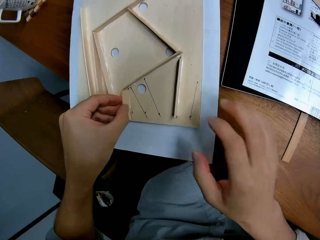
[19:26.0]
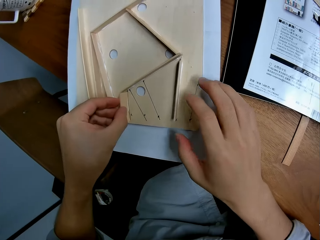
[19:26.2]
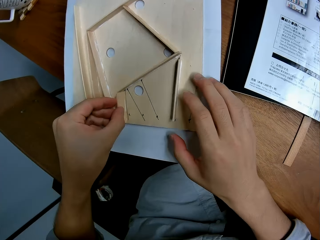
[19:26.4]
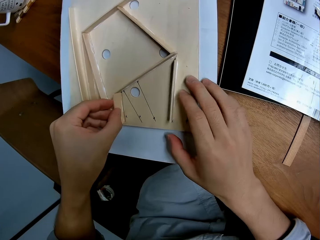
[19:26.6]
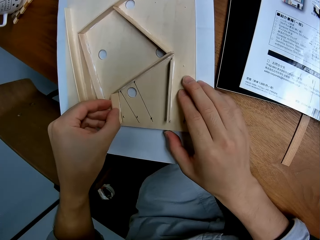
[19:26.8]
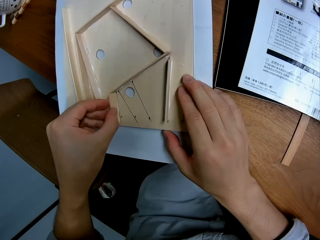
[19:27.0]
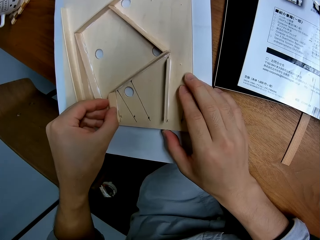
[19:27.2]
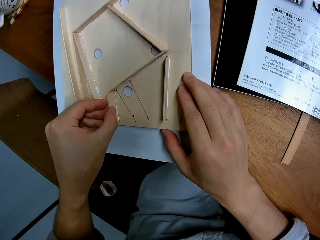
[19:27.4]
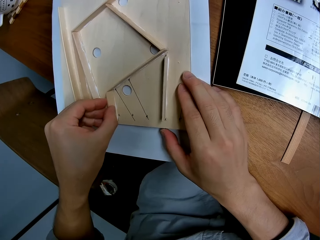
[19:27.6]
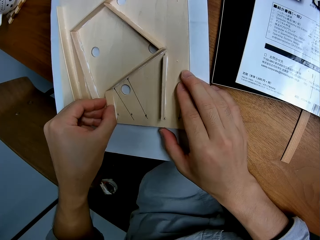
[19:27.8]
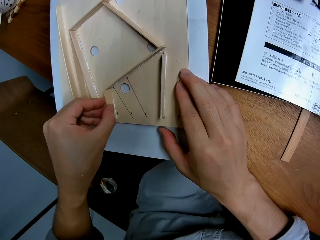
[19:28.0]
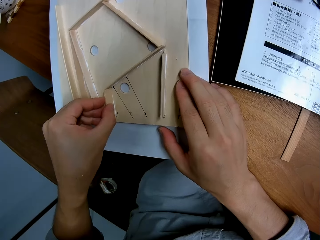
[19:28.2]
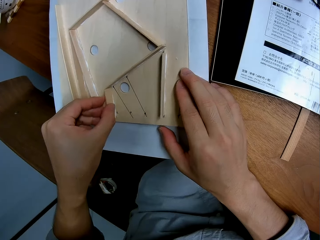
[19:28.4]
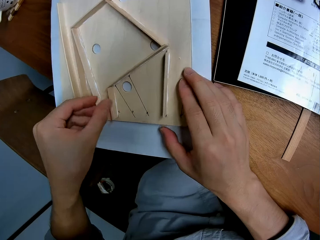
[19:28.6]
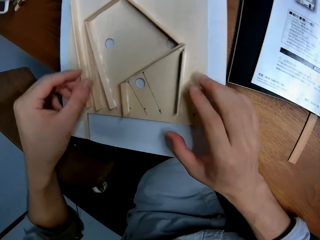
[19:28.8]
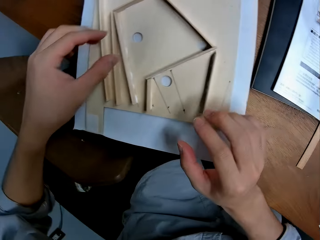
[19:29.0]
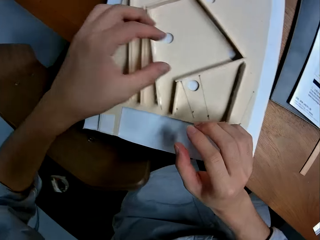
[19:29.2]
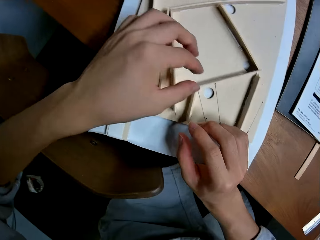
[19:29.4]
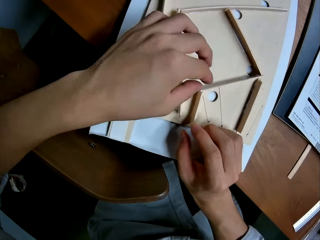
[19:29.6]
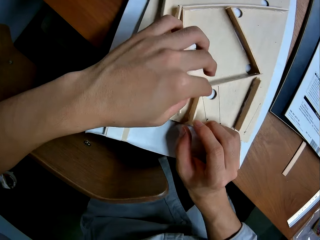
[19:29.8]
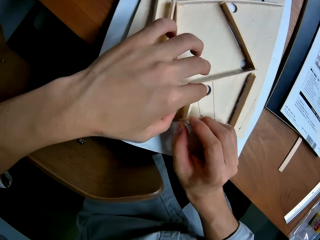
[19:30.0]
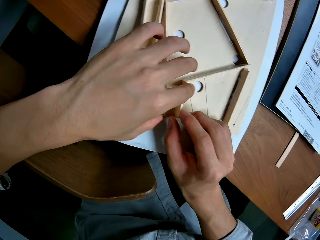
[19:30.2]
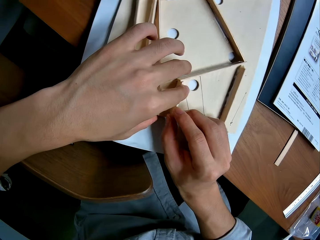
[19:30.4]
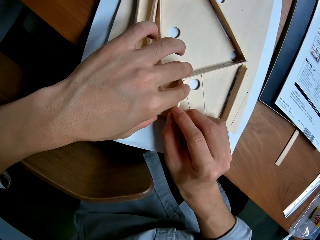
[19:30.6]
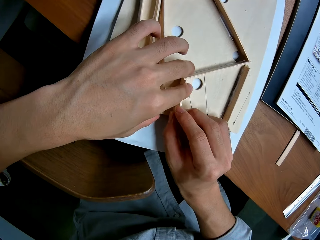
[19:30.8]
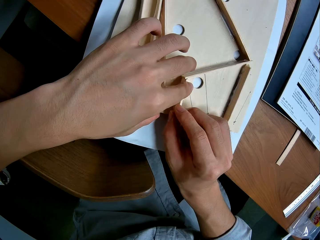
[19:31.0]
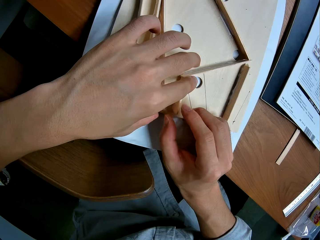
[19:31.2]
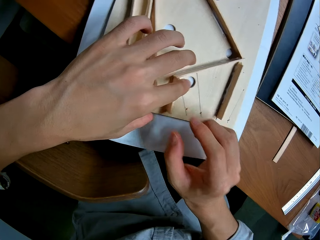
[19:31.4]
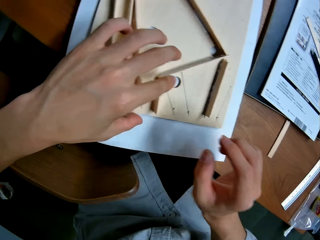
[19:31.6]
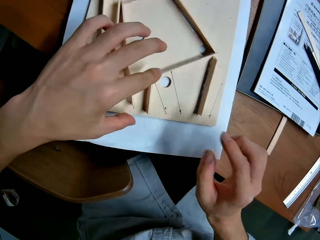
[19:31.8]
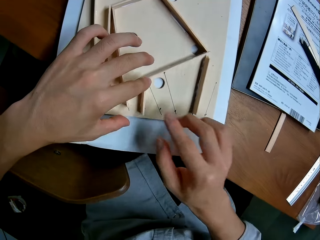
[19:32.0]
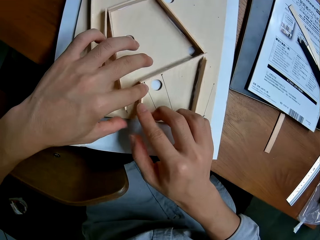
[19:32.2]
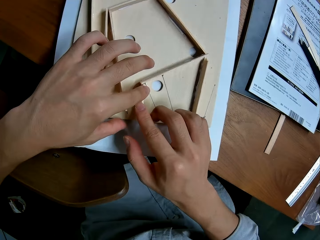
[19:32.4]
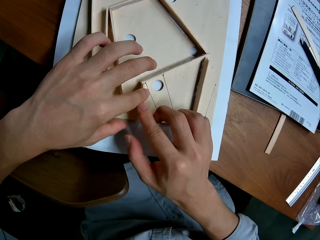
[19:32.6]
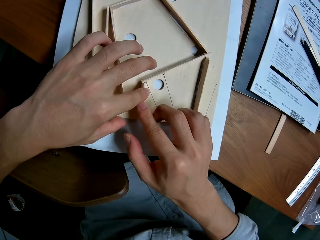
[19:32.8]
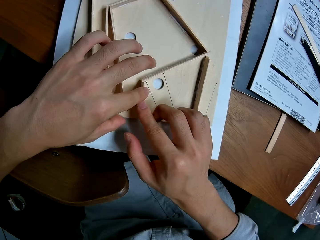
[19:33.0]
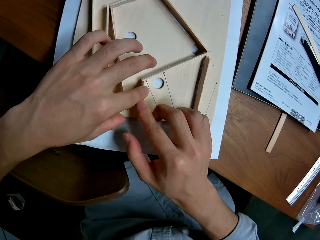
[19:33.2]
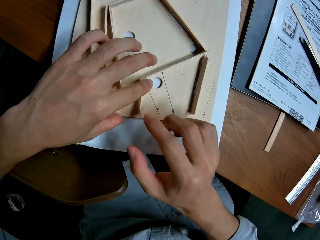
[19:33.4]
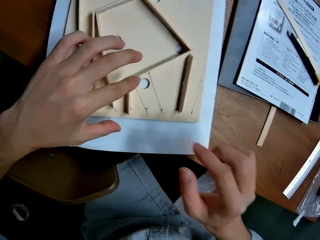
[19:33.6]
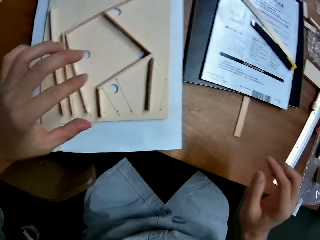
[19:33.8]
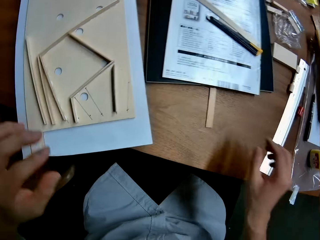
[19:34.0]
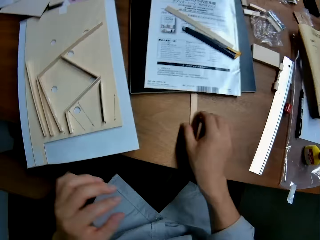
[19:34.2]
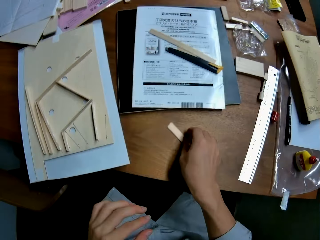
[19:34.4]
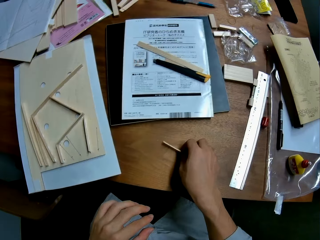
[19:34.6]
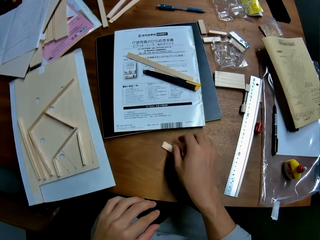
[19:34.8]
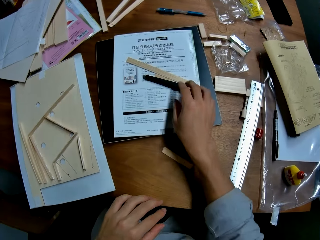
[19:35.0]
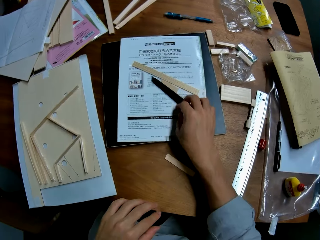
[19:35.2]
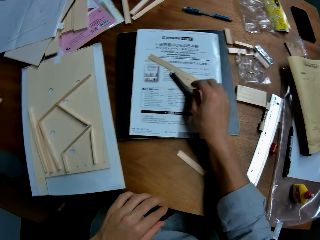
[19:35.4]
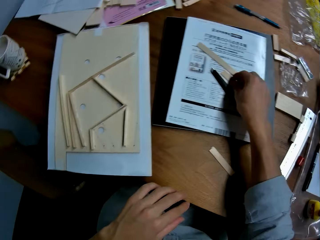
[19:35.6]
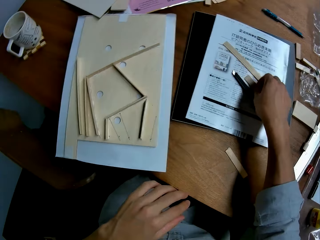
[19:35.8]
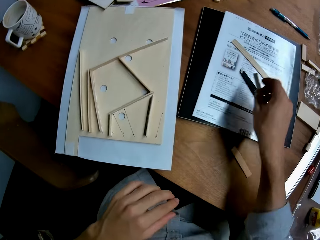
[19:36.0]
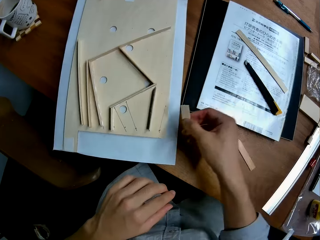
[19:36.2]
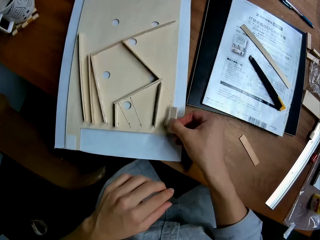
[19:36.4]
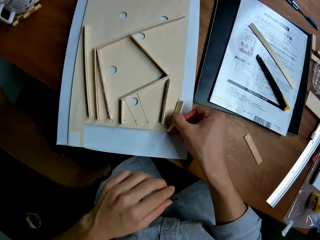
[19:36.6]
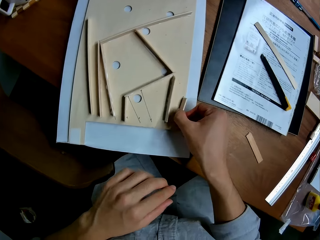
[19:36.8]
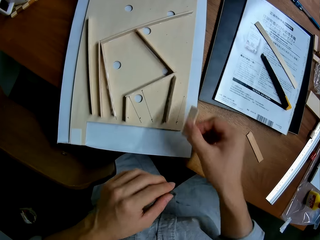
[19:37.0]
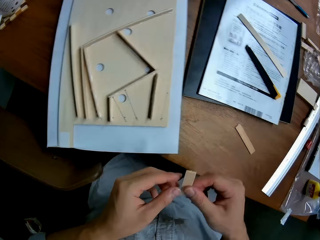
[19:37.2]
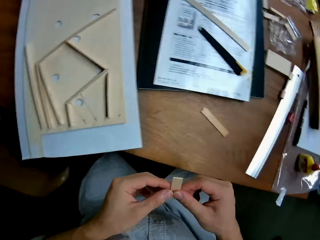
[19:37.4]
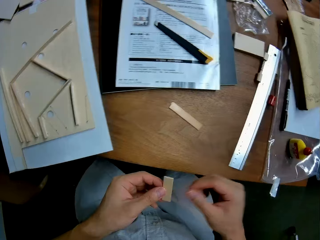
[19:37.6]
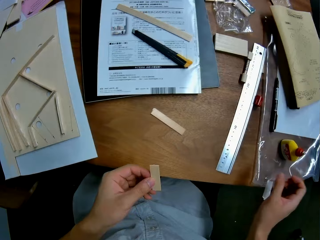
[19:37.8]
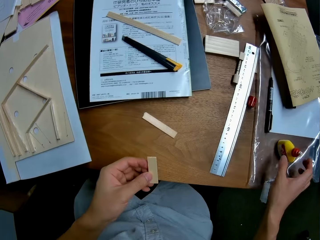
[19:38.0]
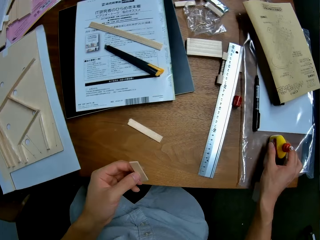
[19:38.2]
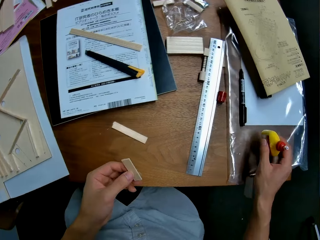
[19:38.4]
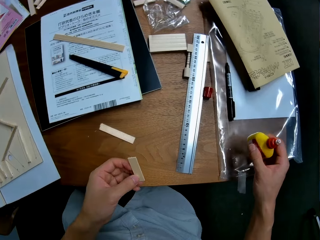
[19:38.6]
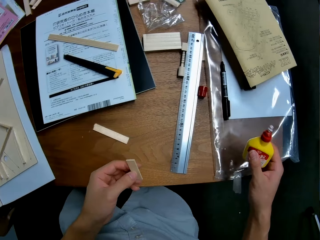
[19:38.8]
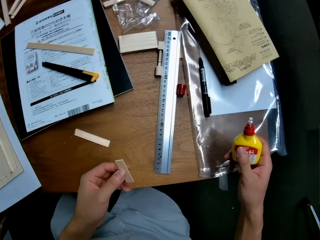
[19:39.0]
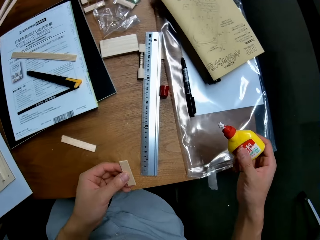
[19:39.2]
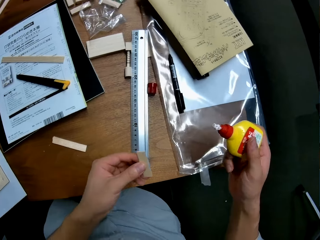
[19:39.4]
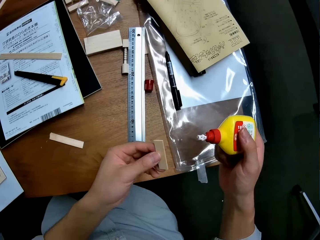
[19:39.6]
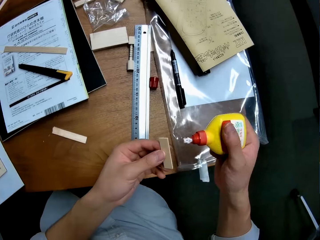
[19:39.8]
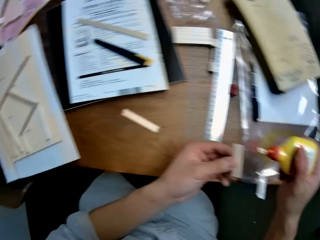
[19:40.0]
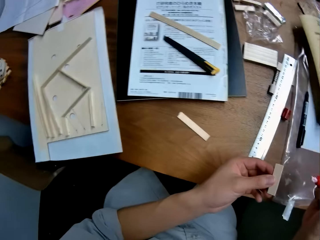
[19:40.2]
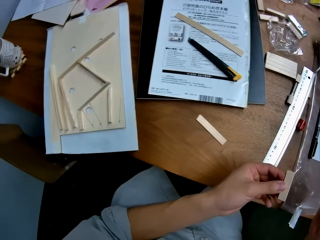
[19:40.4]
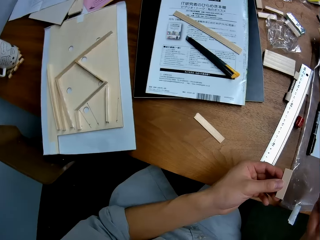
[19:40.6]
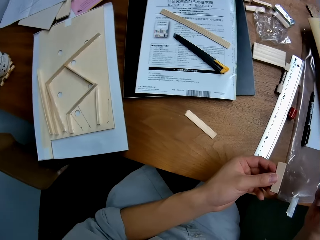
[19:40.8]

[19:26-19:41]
The camera wearer glues the piece of wood to the wood structure. She holds a laser wood and touches a piece of wood. She picks up a piece of wood or the laser wood from the table. She measures the laser wood on the mark on the piece of wood. She puts the piece of wood on the wood structure. She transfers the laser wood to her left hand. She picks up a bottle of glue from the table.

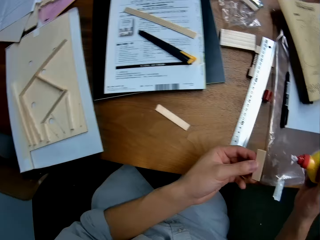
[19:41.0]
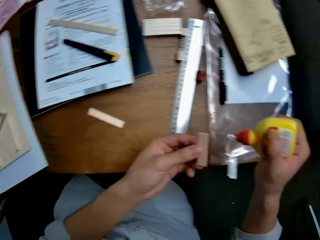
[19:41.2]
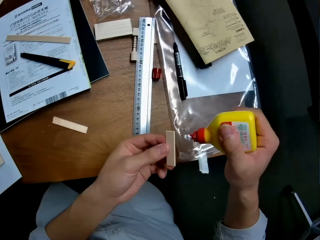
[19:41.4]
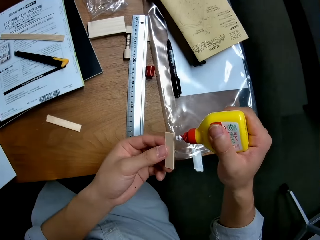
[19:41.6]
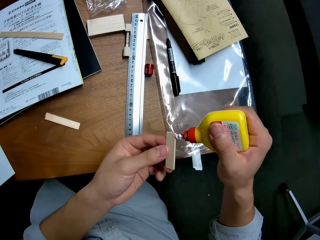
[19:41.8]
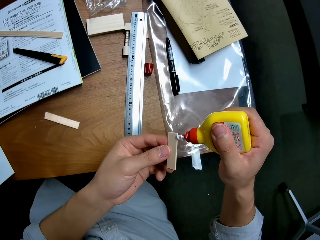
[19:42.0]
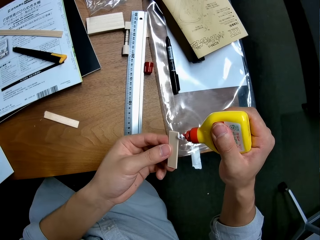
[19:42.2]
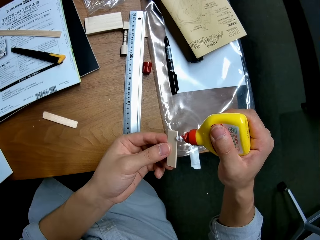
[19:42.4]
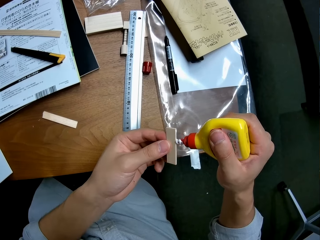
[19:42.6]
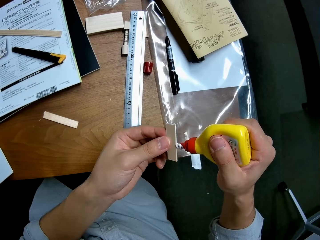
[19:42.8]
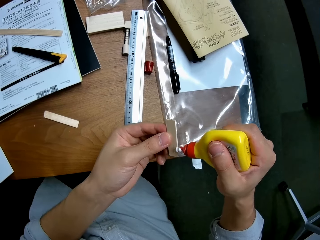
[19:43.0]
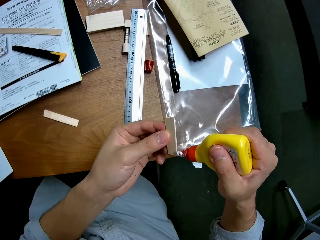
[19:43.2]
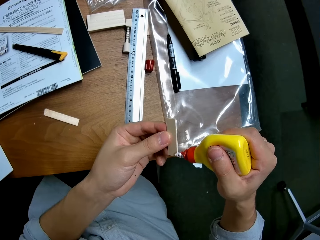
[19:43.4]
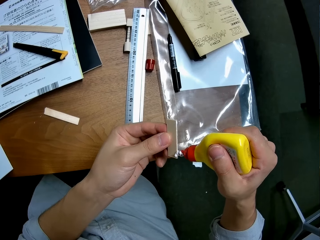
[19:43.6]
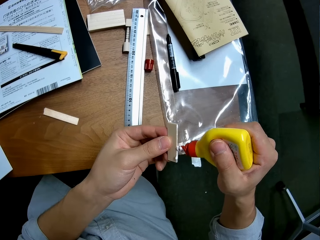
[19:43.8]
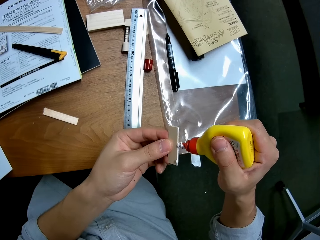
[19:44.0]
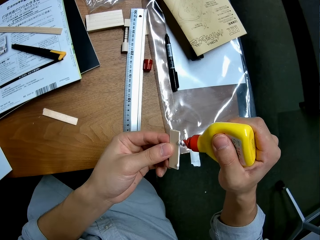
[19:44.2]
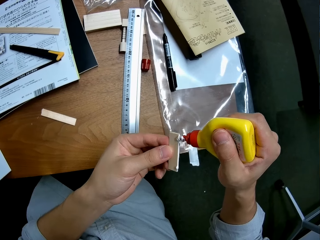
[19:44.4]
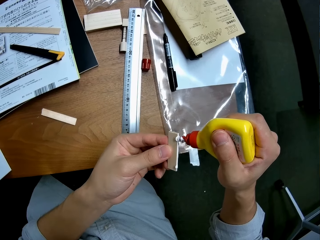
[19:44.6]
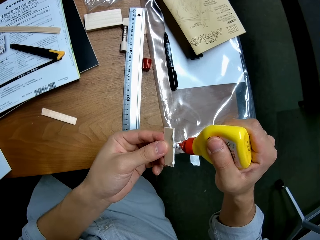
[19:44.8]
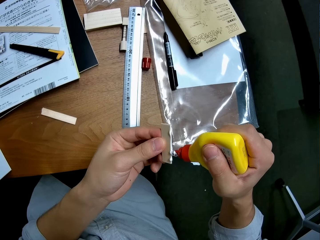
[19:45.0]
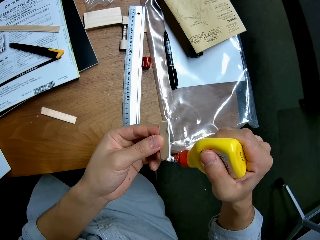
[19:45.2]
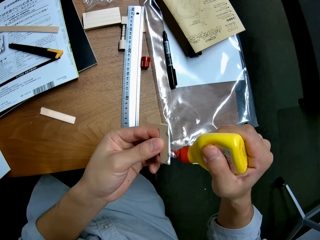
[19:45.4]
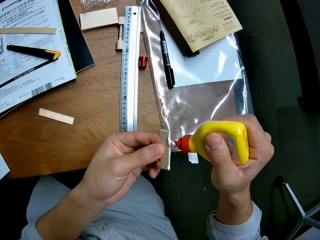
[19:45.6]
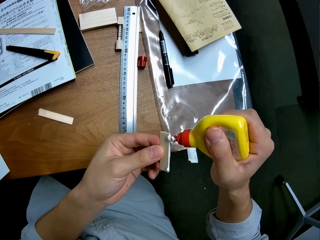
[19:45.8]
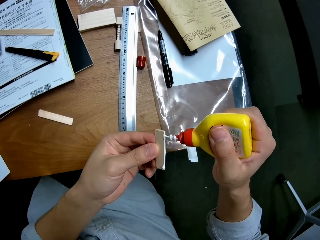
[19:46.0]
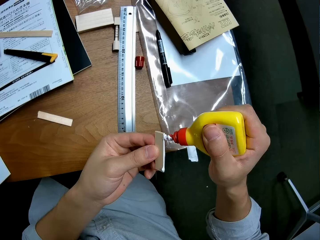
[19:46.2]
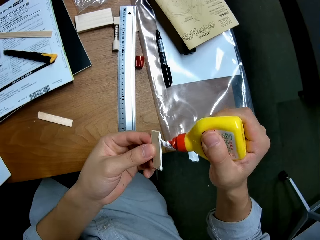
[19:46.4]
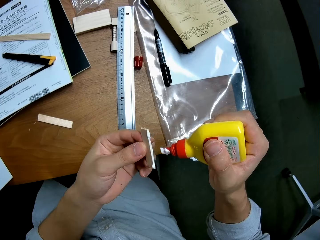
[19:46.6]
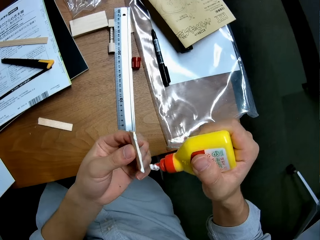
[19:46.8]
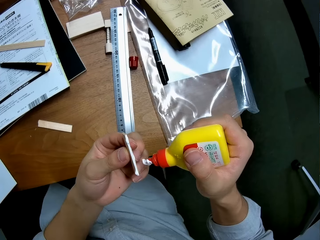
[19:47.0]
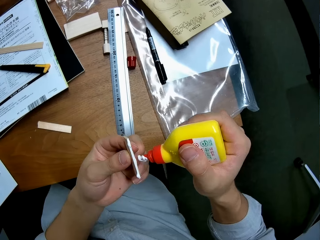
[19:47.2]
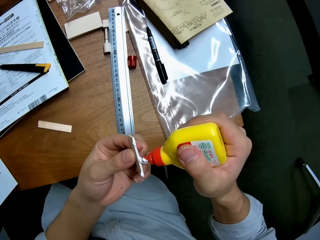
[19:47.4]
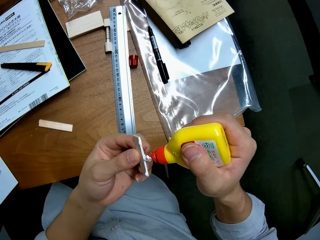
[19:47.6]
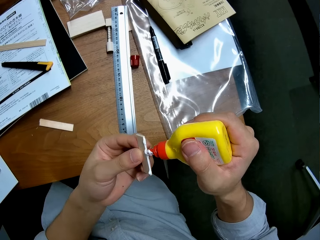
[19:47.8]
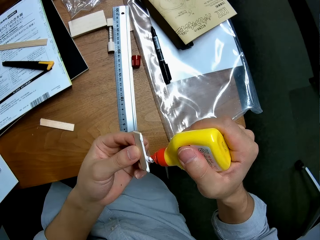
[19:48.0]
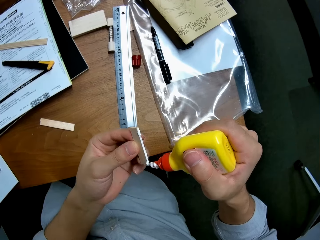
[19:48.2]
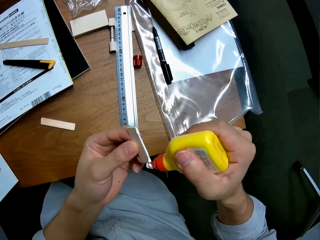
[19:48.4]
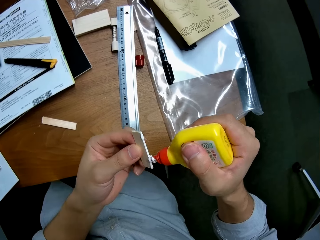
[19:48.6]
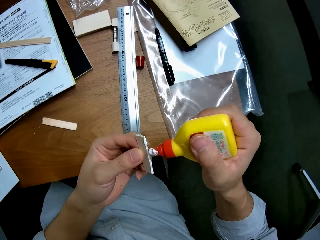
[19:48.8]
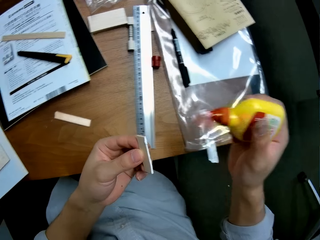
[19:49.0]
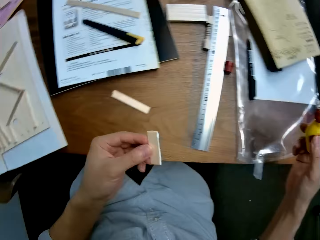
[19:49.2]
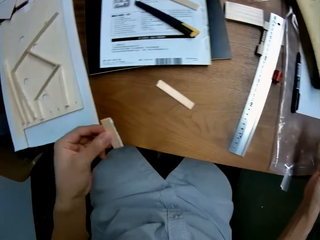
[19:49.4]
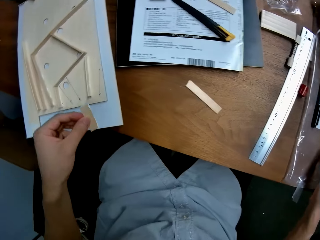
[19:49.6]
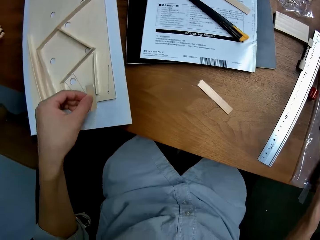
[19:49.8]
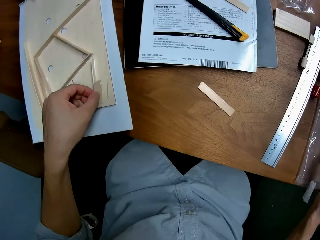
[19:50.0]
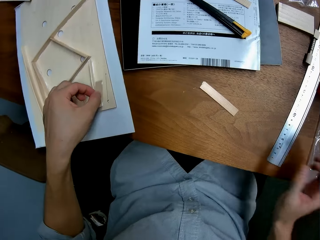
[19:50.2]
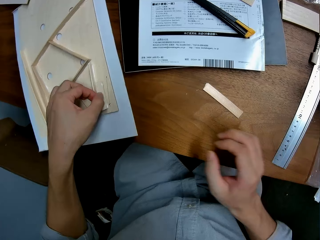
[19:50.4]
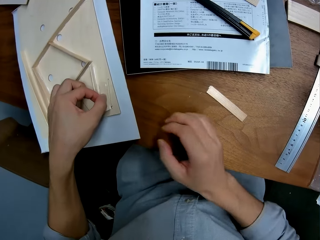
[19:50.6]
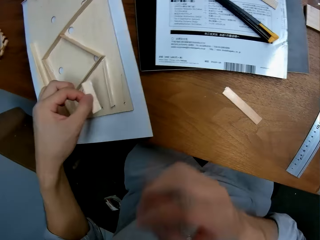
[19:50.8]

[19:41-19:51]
The camera wearer applies glue on the laser wood. They put back the bottle of glue.
